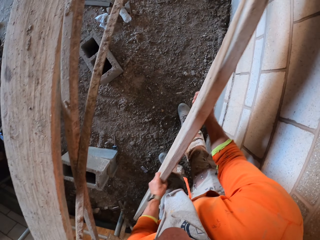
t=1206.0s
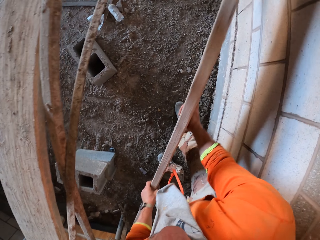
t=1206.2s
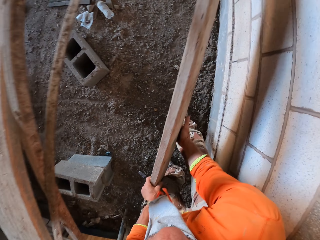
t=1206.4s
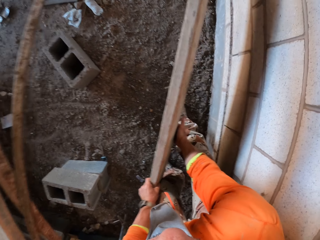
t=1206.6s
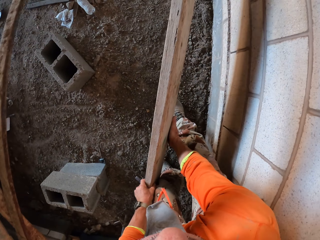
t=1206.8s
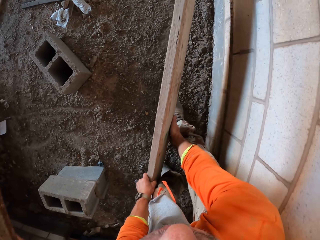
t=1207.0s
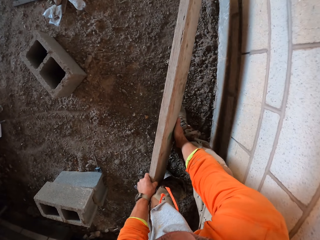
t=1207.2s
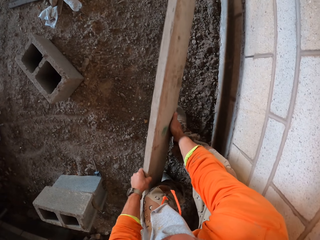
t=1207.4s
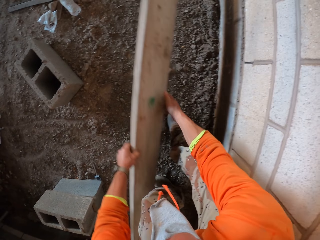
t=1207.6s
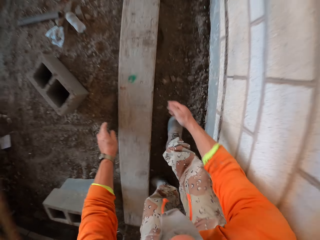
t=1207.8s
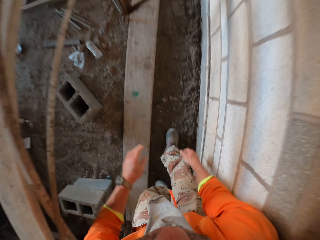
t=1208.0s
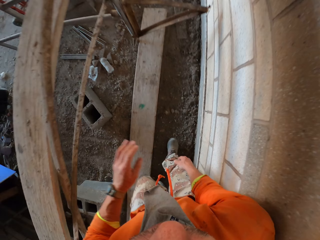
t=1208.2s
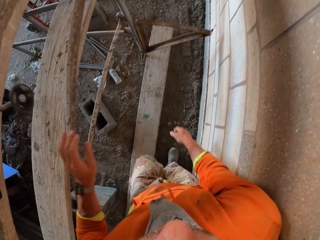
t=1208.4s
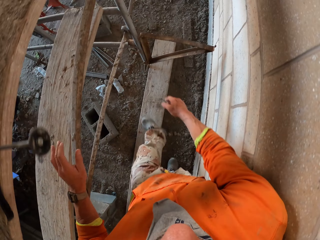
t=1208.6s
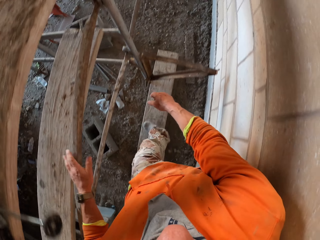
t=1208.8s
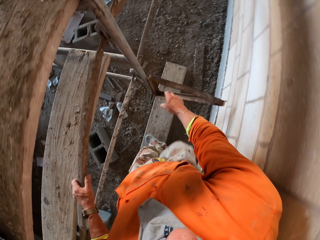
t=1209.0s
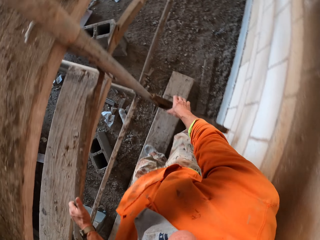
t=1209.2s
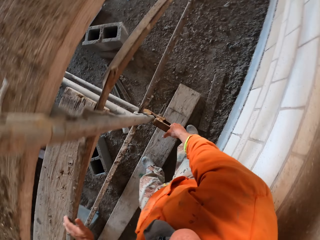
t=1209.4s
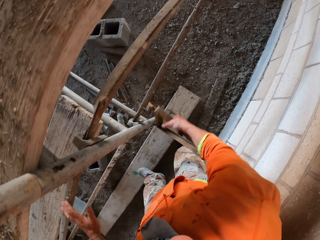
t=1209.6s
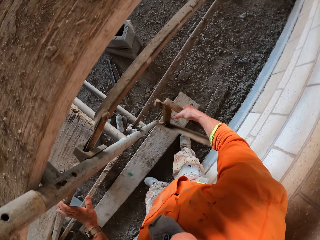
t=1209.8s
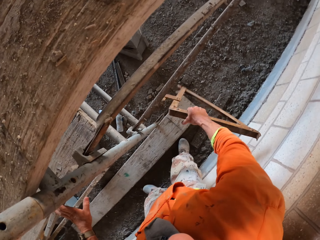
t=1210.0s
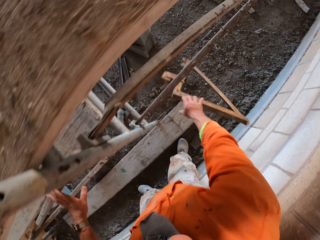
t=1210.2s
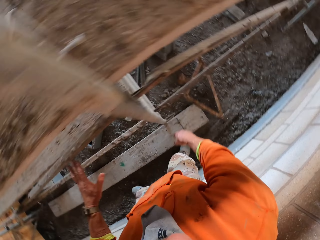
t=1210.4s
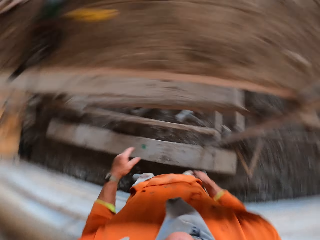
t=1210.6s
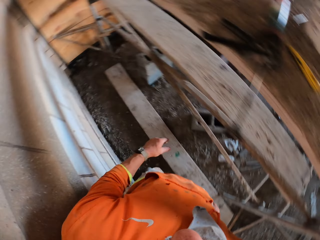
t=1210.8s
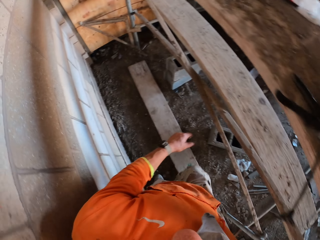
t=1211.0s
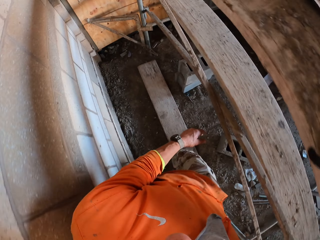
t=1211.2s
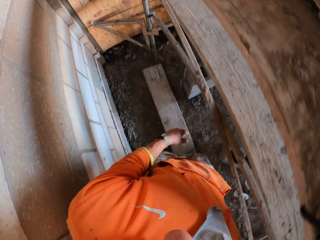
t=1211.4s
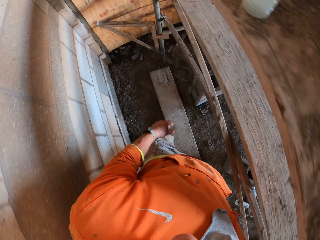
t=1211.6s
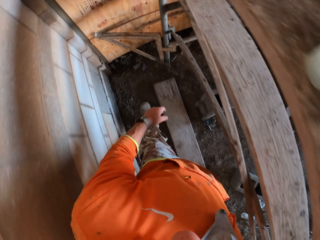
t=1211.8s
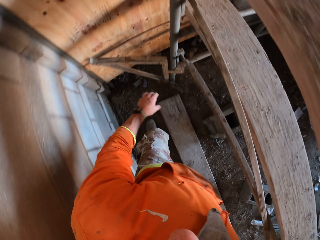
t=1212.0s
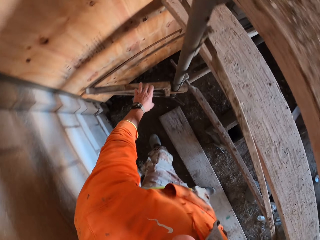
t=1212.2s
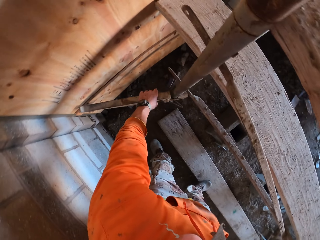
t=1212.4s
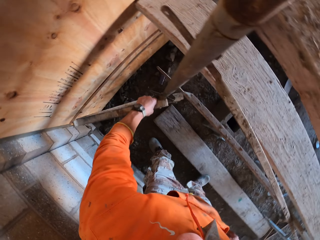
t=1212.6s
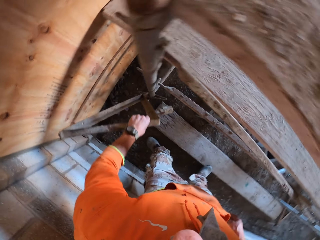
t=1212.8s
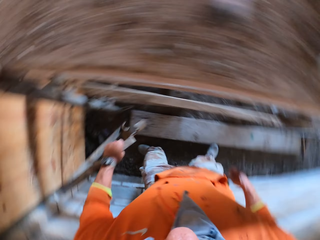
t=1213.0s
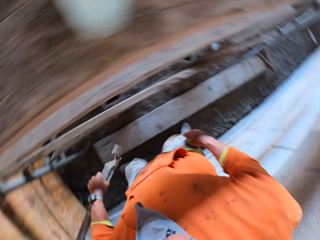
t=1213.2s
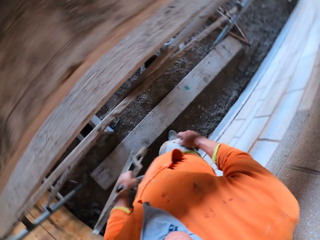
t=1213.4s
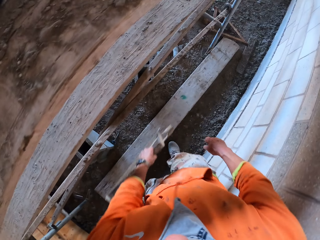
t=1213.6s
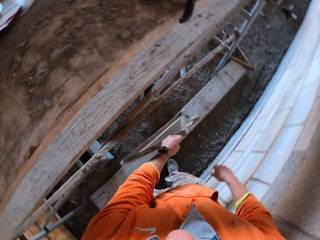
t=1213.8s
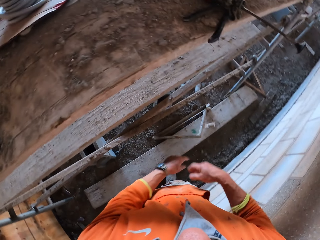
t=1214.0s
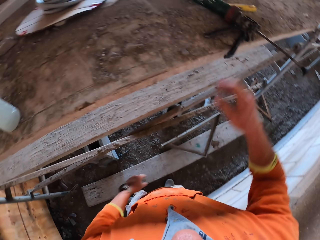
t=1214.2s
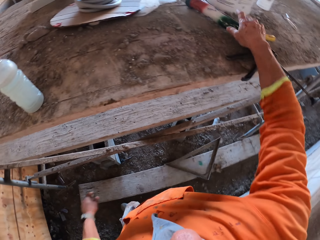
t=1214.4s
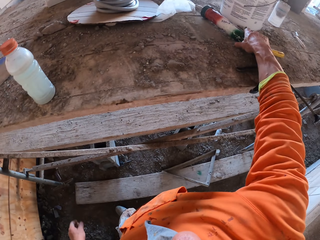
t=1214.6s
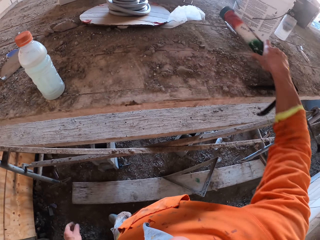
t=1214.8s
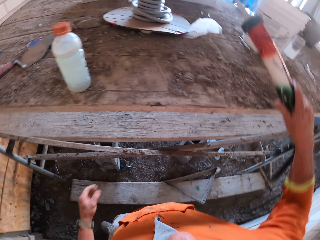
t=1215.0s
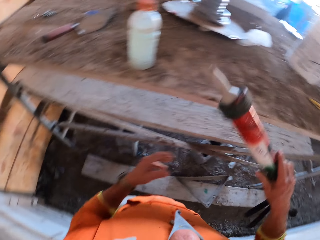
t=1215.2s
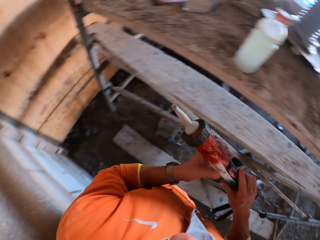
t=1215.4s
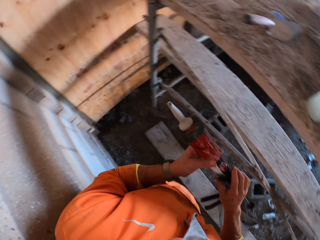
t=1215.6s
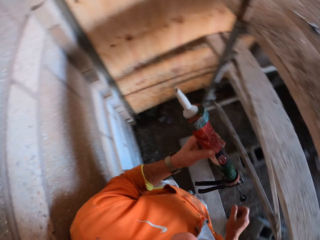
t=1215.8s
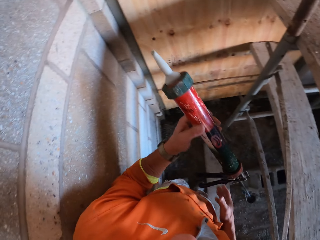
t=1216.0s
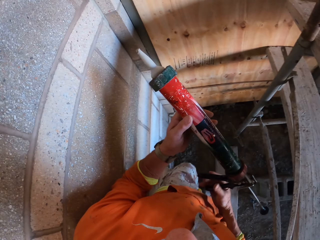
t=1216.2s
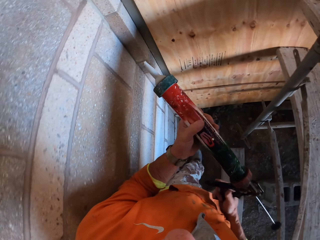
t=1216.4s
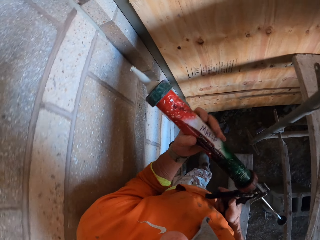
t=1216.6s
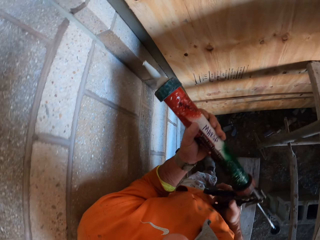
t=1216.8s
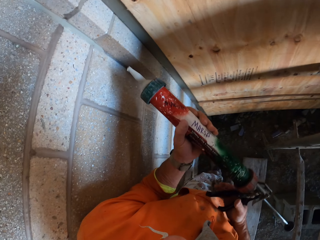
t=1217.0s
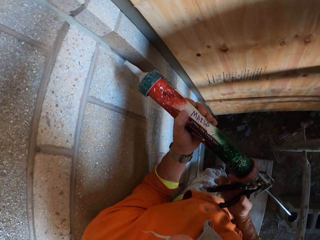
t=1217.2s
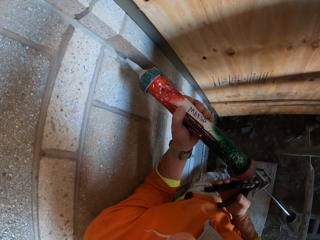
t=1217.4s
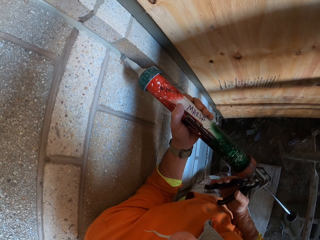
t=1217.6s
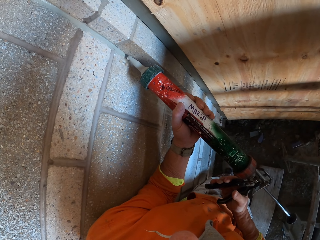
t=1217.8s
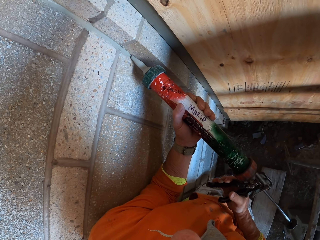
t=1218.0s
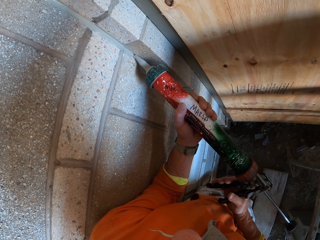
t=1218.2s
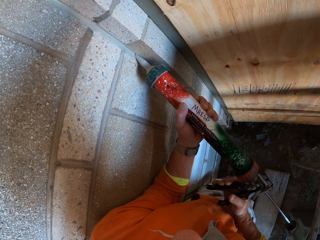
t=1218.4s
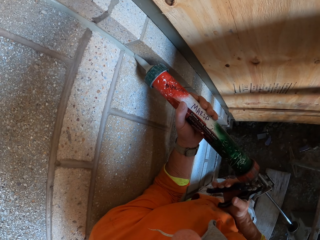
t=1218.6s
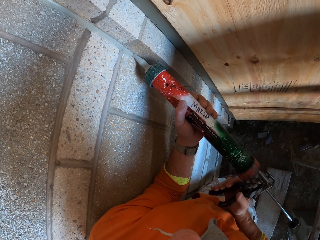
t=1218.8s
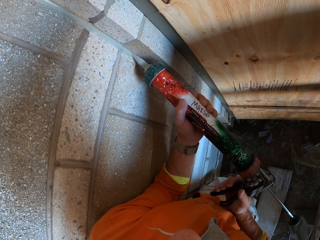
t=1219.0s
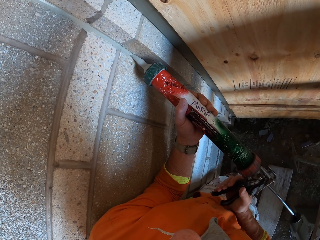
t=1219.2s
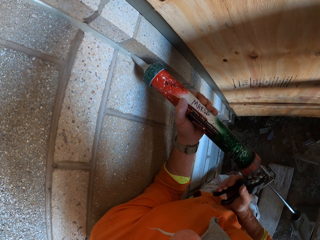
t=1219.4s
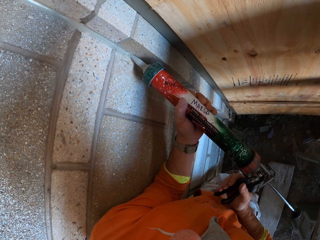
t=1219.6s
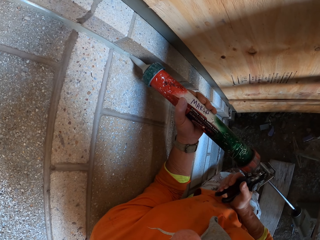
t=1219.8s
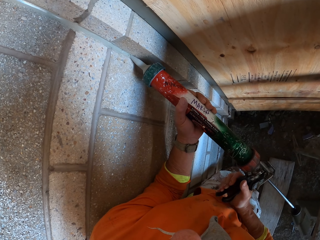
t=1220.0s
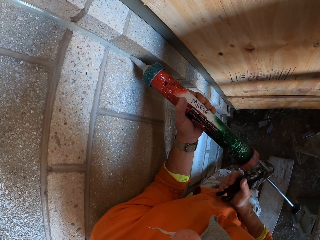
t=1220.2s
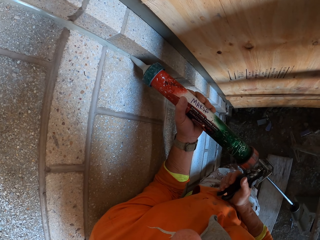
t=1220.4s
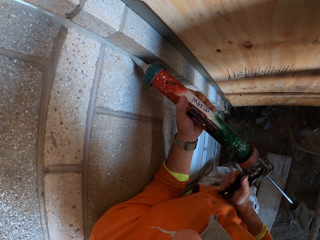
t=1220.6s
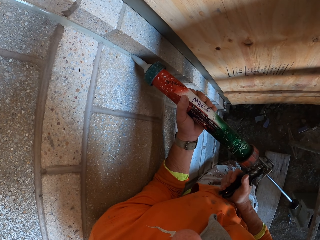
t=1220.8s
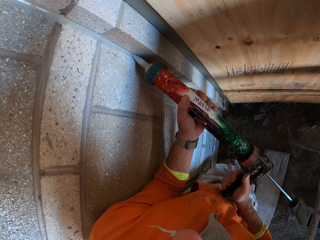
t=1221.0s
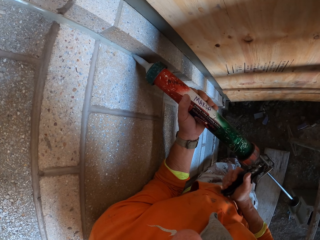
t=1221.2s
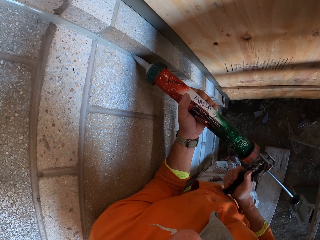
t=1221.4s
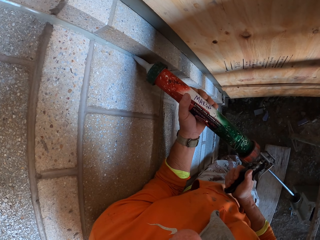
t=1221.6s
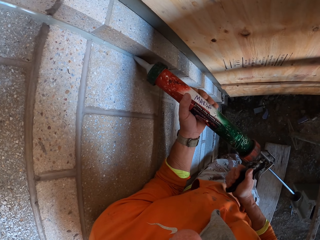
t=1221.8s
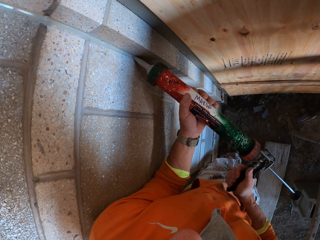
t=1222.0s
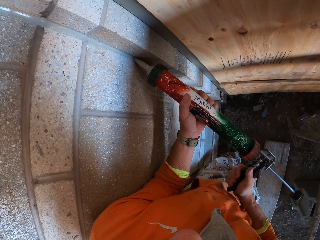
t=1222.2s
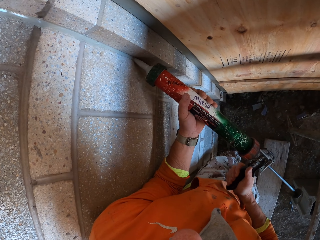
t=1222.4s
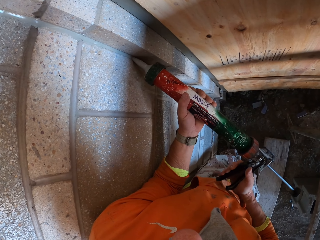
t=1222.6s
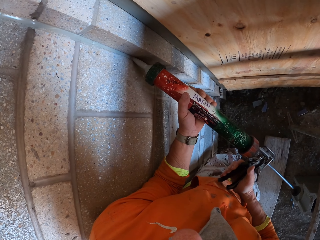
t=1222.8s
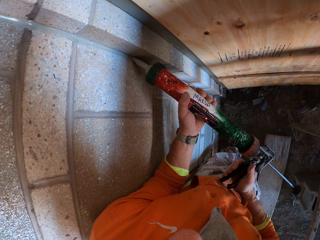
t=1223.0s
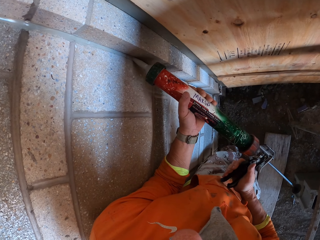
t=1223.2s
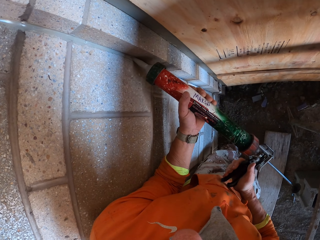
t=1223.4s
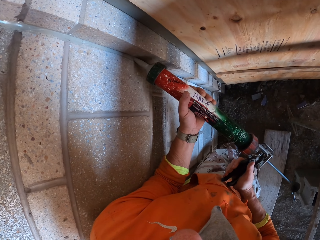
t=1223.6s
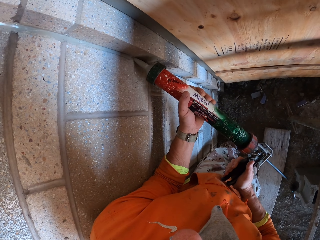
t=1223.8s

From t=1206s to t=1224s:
The camera wearer drops the wood on the ground. They carry the wood with the right hand. They drop the wood on the ground. They walk on the construction site. They carry the wood with the left hand. They drop the wood on the ground. They pick up a silicone gun with the right hand. They move the silicone gun to the left hand. They hold the silicone gun with both hands. They press the silicone gun on the wall with the right hand. They apply the silicone on the wall using the silicone gun.

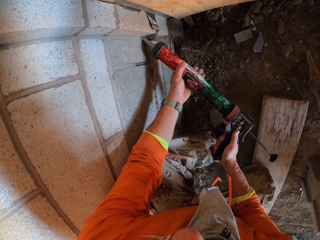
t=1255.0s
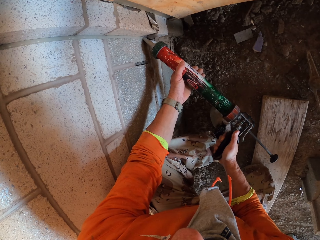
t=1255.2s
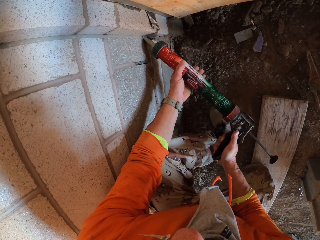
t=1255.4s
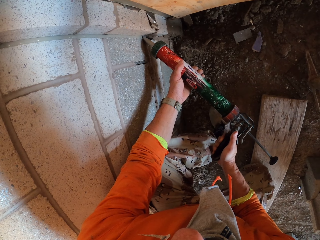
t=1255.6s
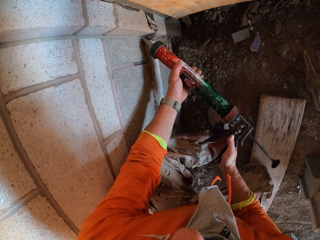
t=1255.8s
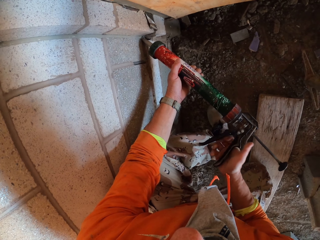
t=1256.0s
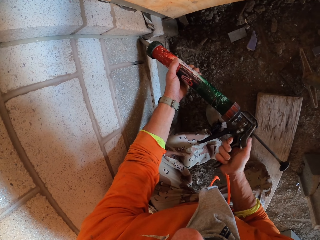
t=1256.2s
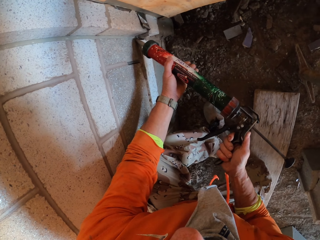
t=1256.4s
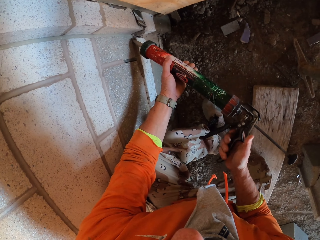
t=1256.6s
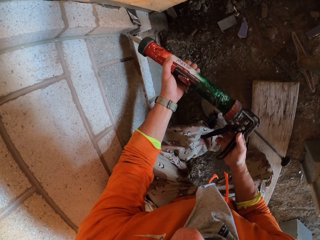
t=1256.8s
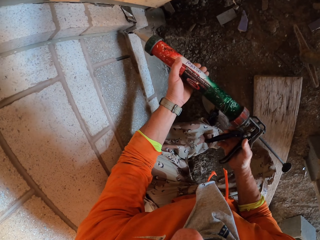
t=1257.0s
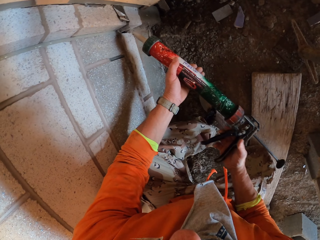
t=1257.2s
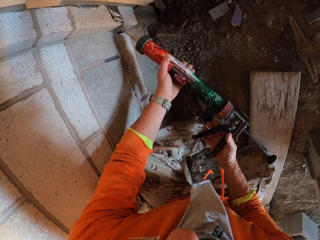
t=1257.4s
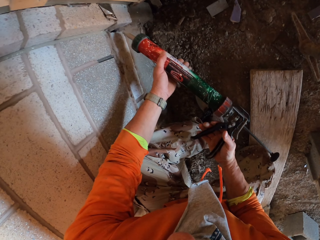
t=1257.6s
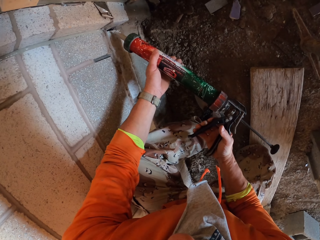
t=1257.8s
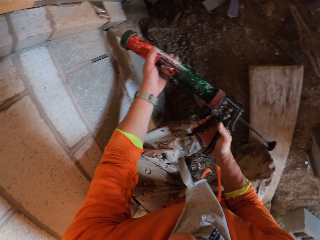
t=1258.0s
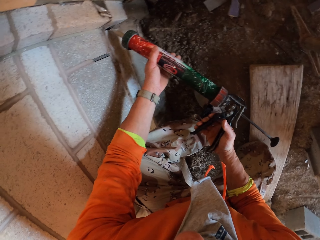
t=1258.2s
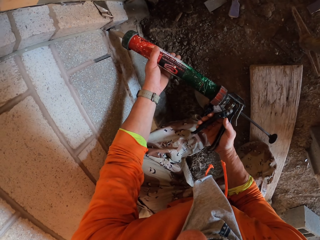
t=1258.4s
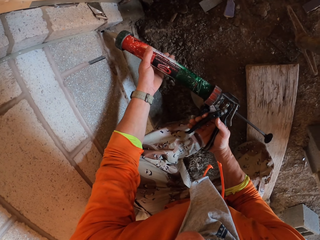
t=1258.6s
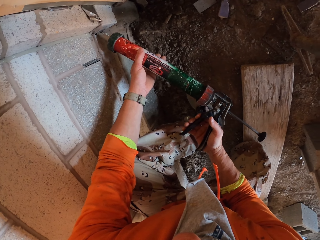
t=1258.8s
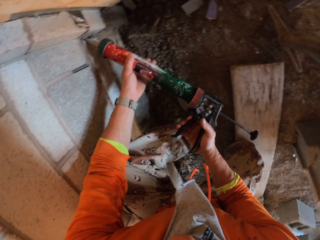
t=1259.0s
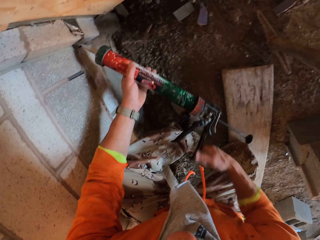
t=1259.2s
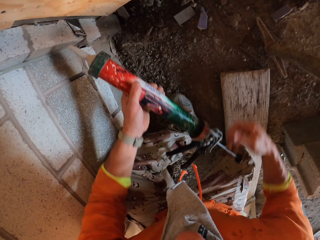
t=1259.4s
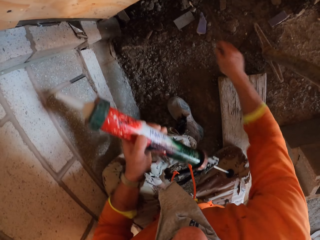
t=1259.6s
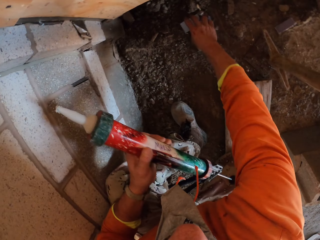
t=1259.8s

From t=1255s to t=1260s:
The camera wearer swings the right hand. They press the silicone gun on the wall with the right hand. They swing the right hand.
